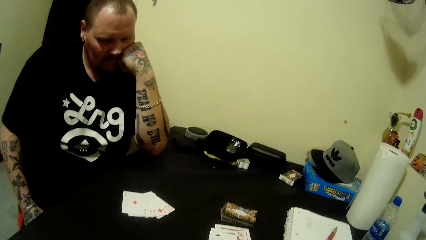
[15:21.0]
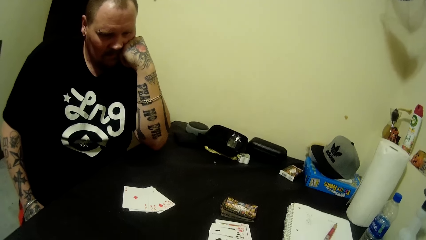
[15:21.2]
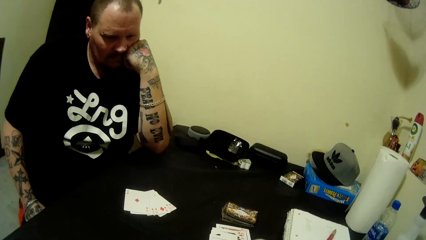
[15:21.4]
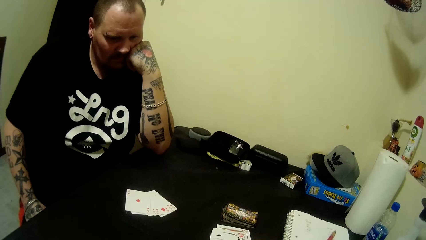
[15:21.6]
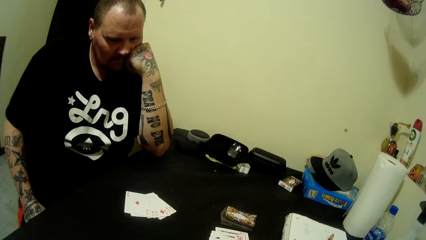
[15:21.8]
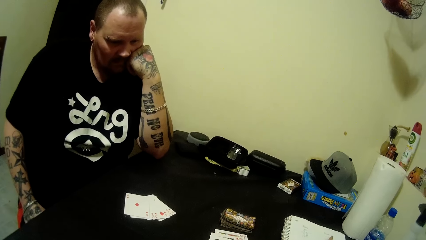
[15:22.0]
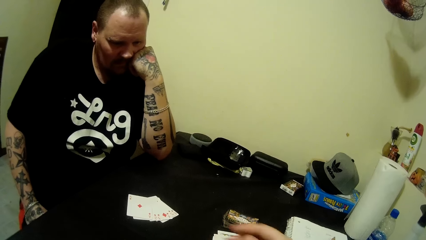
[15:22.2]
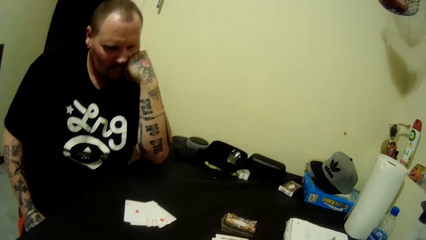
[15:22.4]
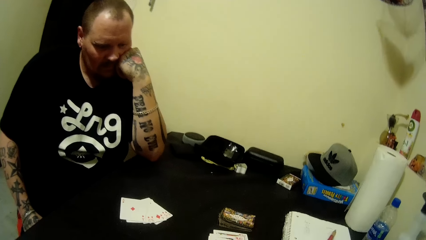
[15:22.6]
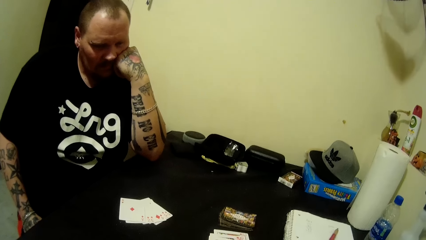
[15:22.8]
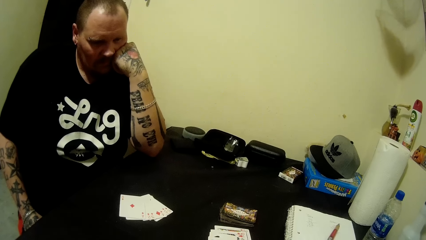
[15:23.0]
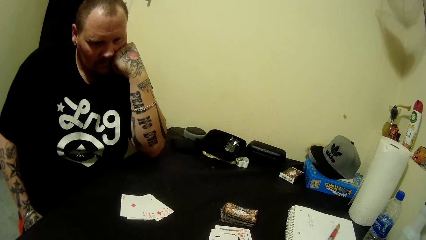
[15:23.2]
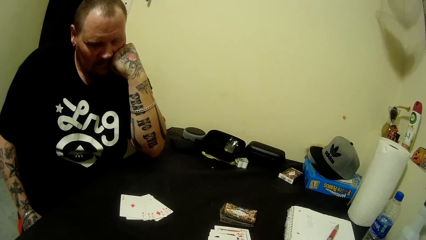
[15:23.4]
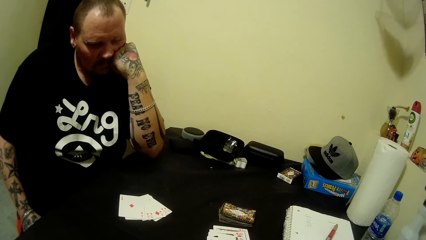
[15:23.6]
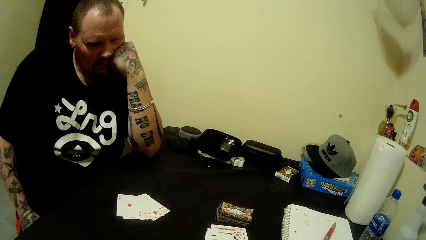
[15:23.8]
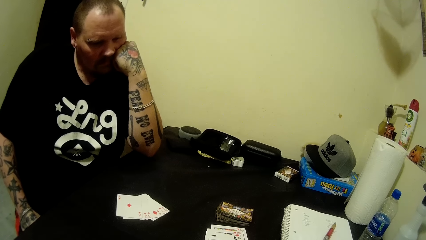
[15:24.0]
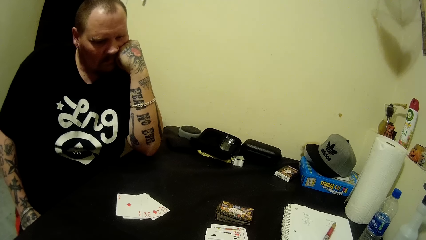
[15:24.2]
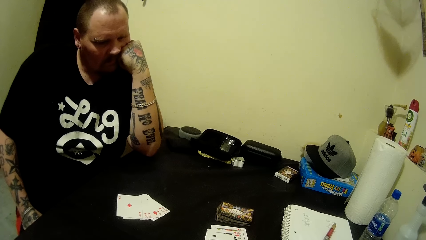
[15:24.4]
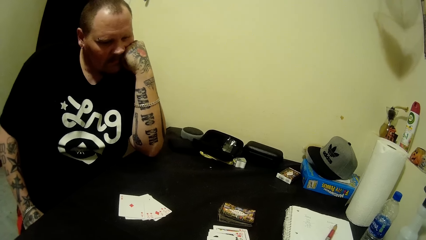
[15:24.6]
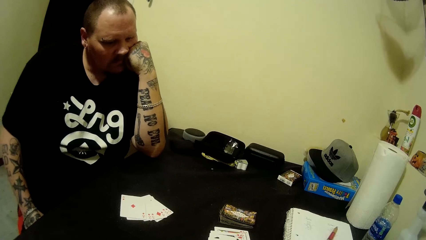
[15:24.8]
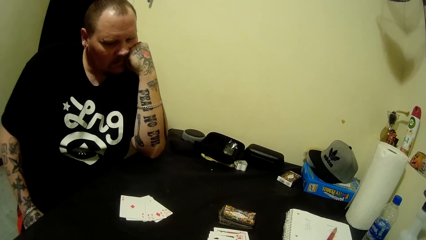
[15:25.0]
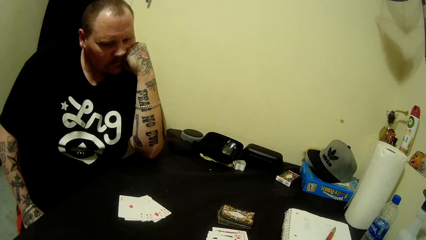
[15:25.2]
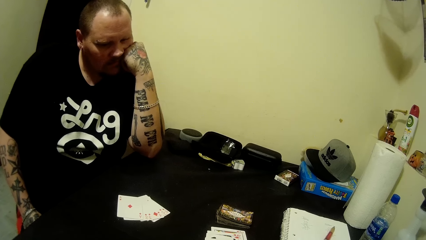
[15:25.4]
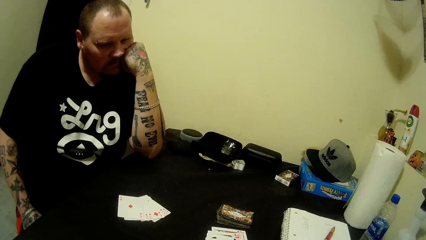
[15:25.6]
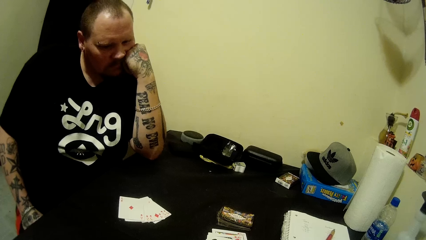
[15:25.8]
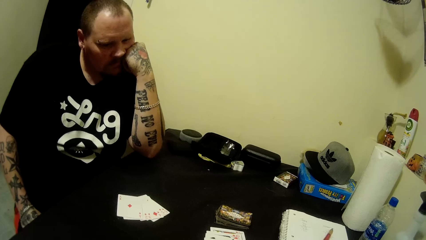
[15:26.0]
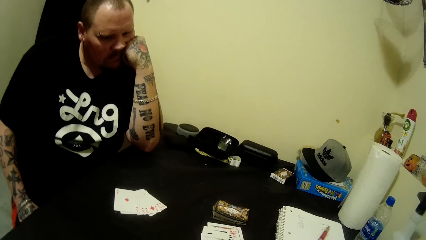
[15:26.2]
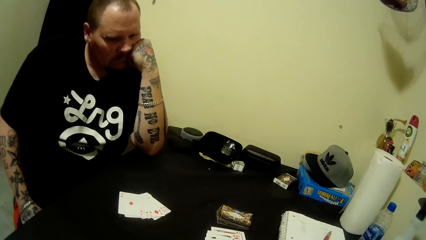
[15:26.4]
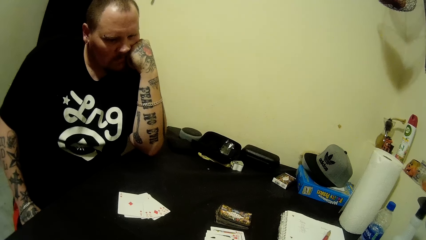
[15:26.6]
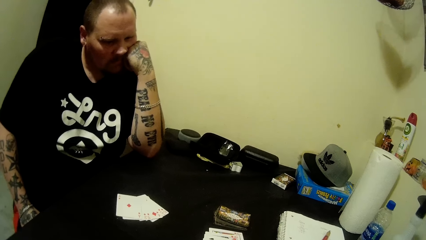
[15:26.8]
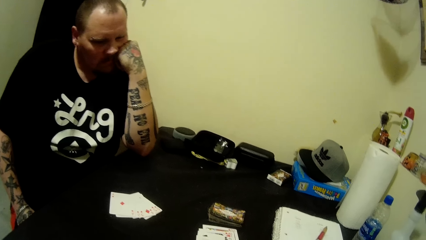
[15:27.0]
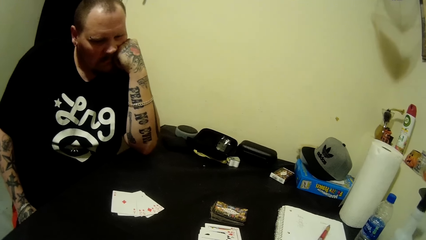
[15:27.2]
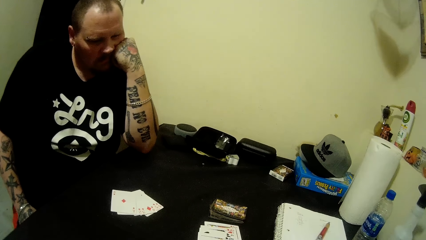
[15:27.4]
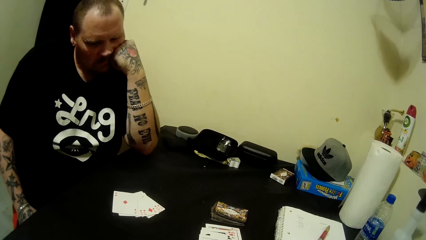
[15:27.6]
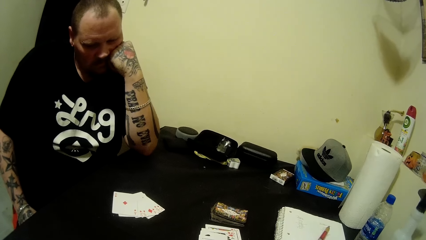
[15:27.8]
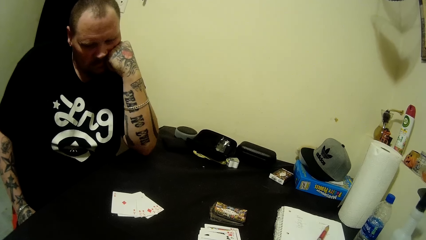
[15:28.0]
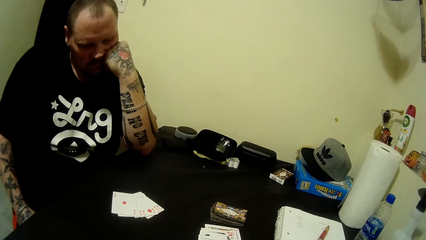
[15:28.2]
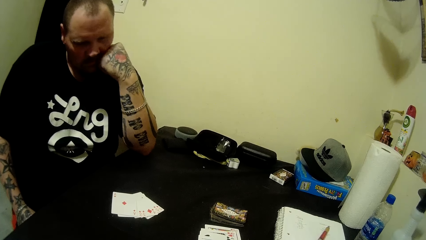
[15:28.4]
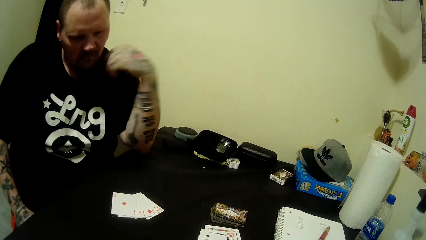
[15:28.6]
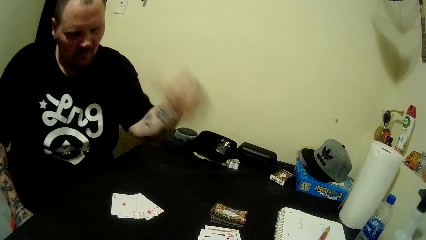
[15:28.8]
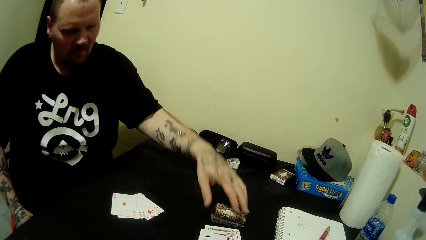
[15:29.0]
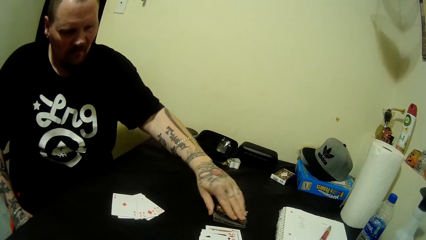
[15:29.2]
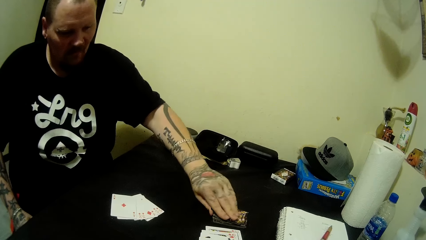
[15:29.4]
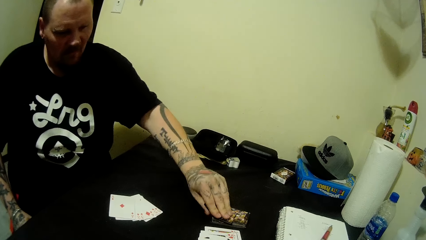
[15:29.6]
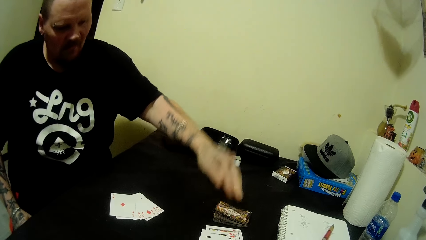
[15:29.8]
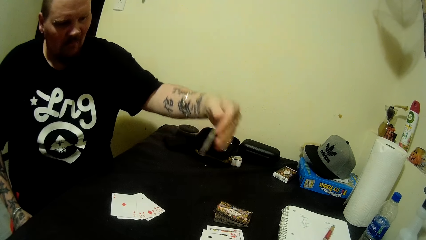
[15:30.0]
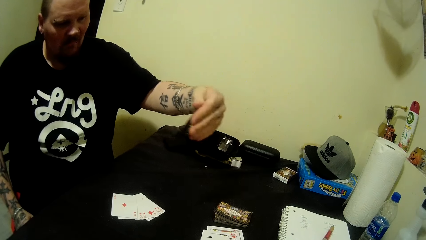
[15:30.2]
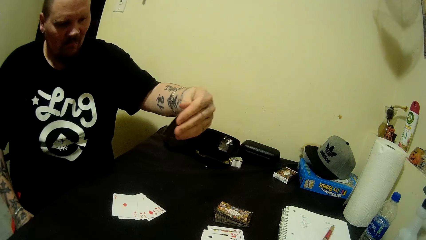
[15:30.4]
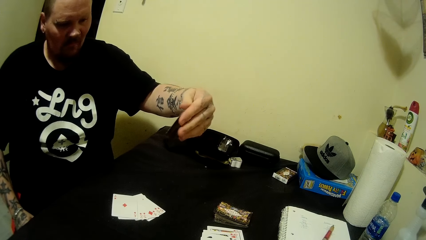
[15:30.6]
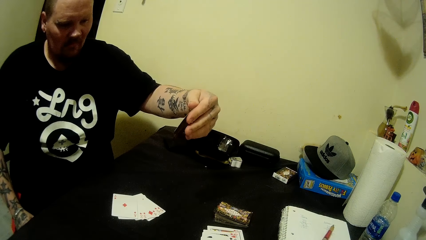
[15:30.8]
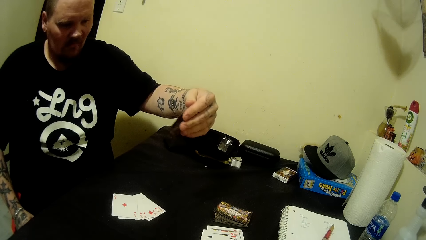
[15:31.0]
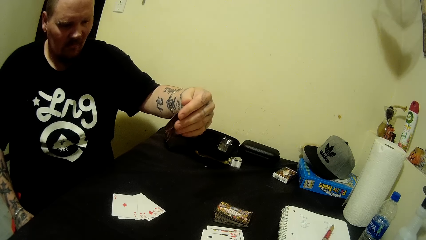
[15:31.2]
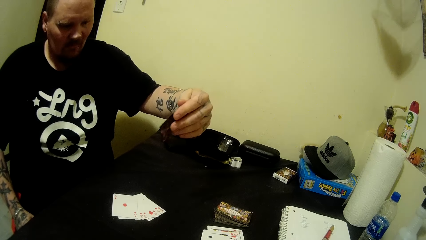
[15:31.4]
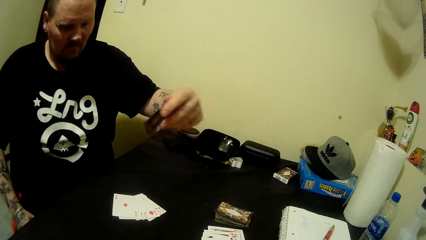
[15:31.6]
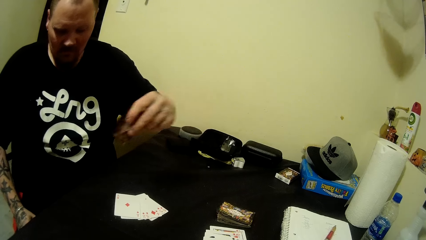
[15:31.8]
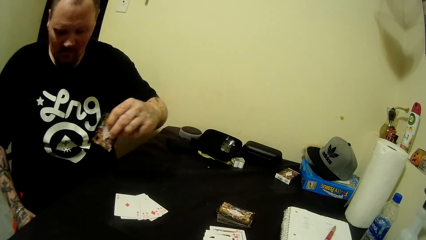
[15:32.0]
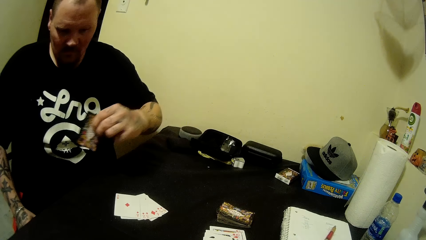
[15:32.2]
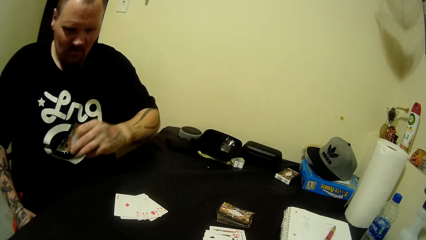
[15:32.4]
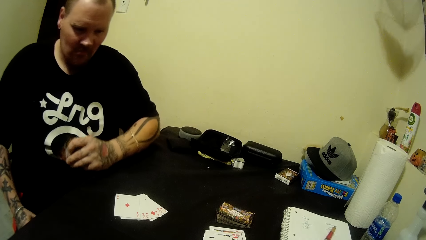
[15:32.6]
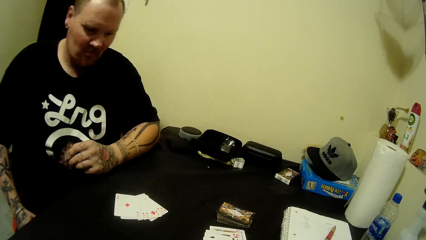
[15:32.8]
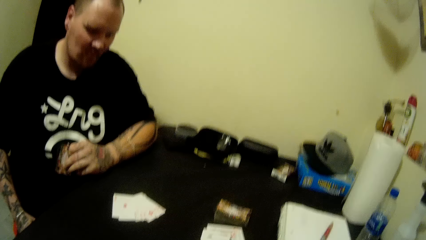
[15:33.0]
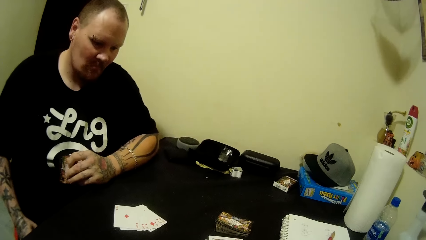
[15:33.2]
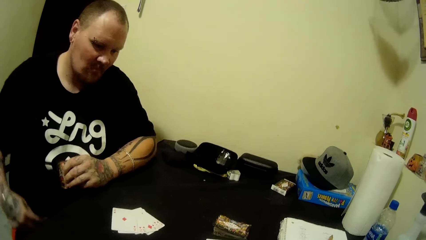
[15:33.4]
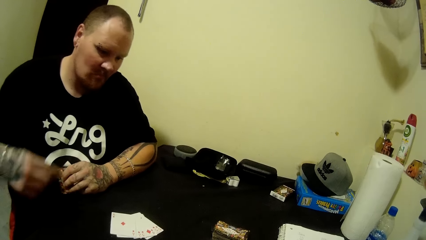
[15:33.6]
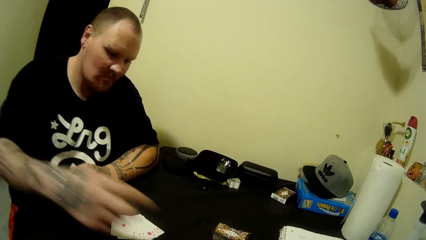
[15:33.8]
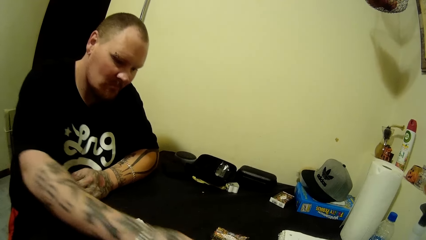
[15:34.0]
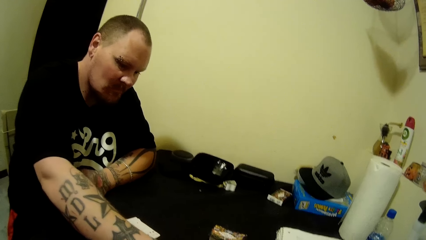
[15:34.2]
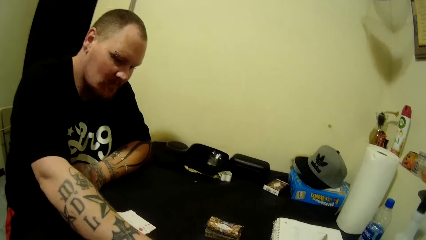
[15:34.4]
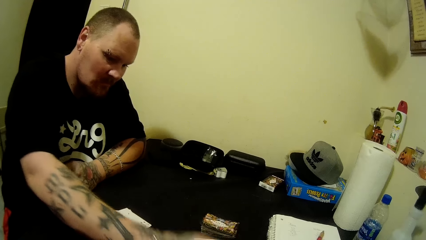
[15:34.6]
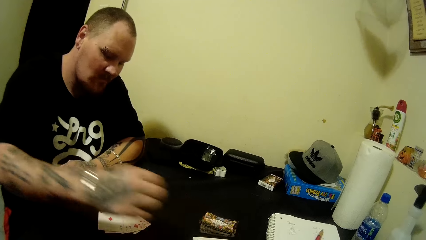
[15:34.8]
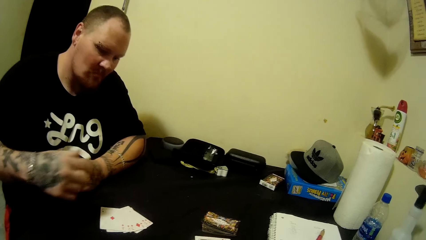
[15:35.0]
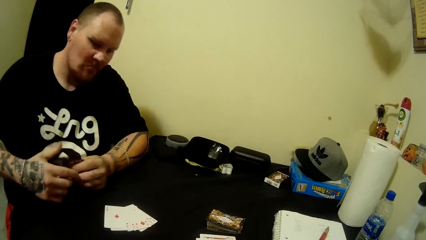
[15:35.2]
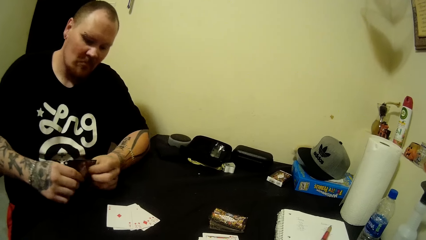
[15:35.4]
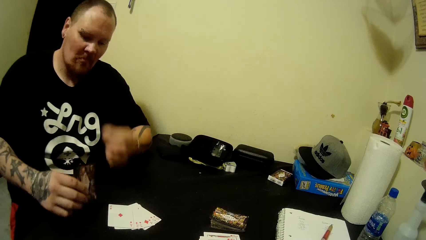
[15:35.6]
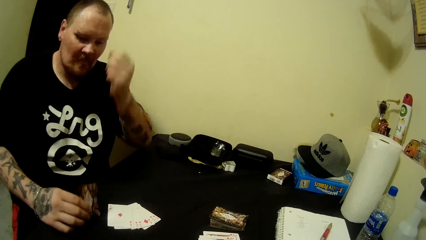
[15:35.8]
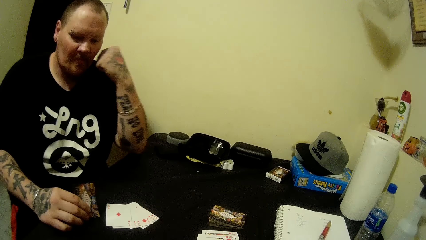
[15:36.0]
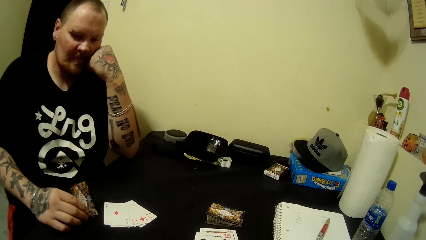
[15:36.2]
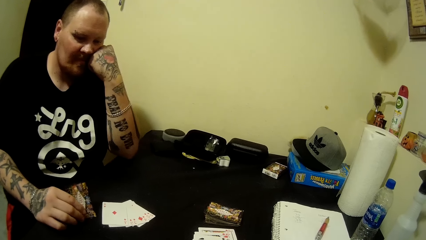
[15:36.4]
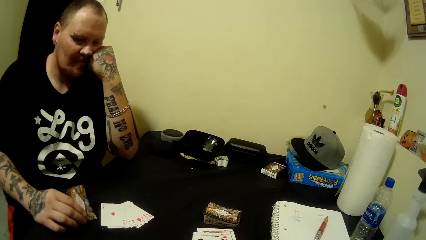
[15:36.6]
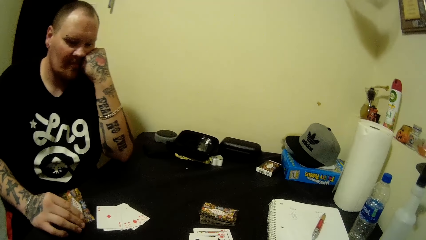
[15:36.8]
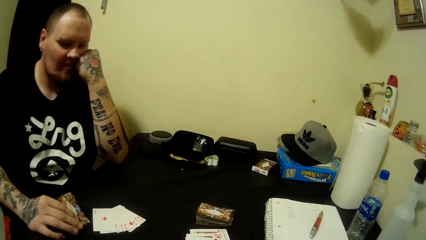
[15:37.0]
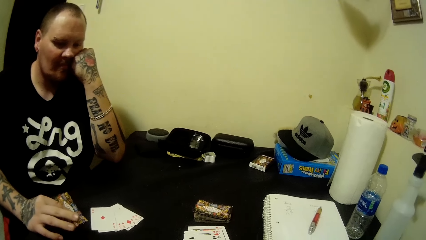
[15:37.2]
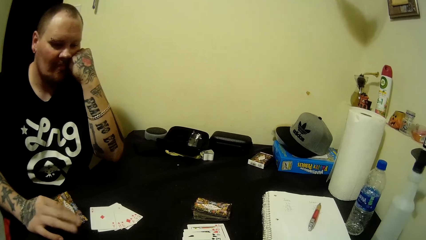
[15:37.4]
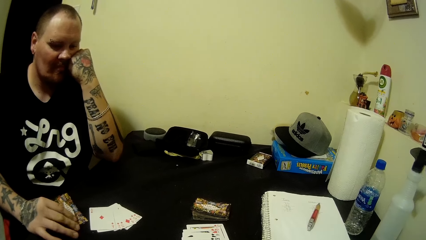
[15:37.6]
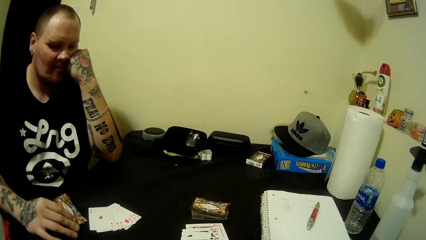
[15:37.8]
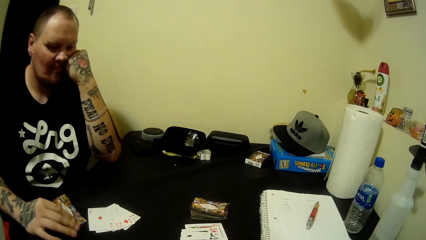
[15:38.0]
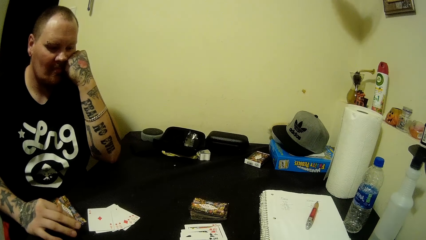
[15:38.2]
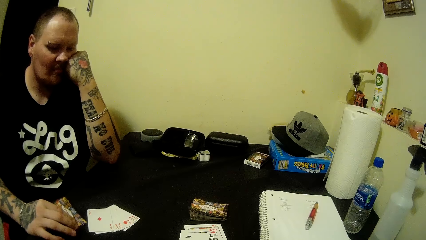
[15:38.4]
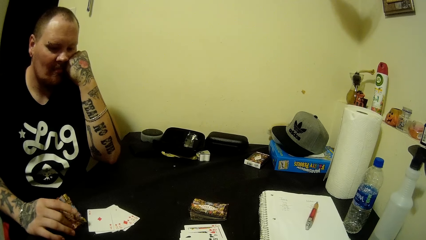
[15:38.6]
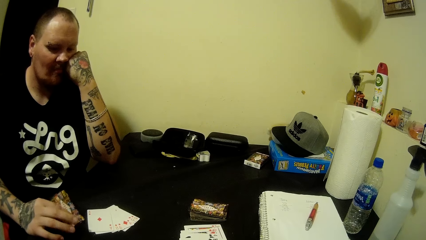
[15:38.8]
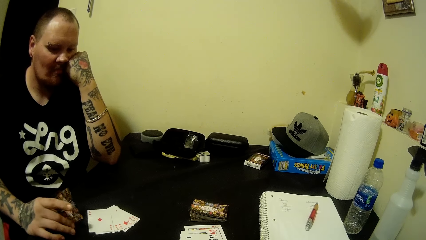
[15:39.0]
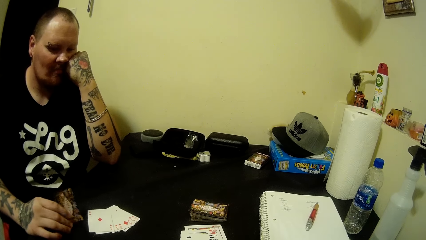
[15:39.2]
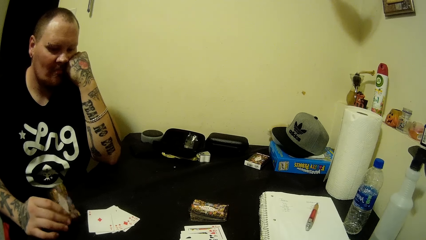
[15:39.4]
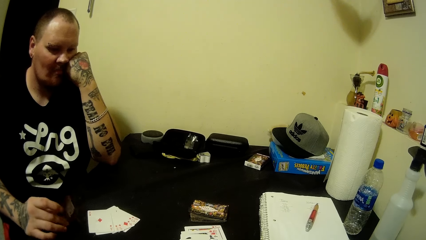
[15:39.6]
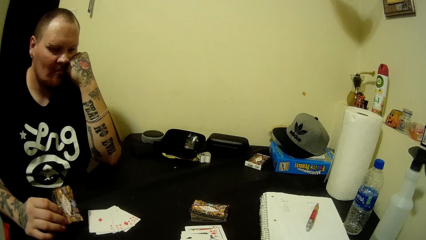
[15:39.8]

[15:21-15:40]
The camera wearer arranges playing cards in hand. A man picks a card on the table with his left hand. The man rests his left arm on the table. The man picks a card on the table with his left hand. The man puts a playing card on the table. The man holds the stack of cards in both hands. The man rests his left hand on his face. The man taps fingers on the table. The man fidgets with the card in his right hand.
